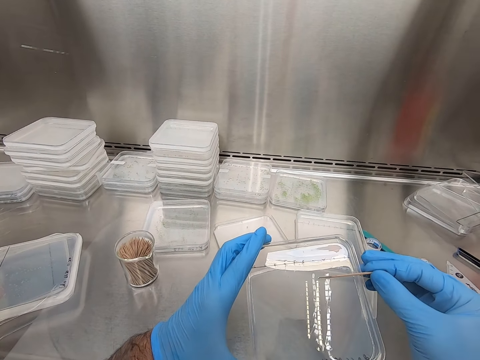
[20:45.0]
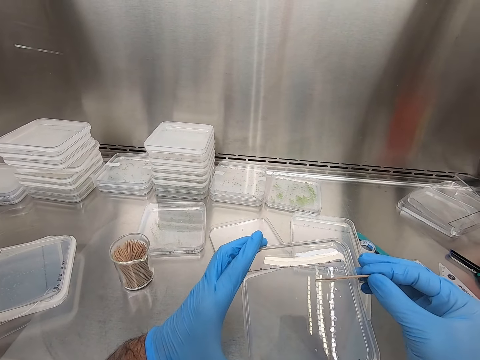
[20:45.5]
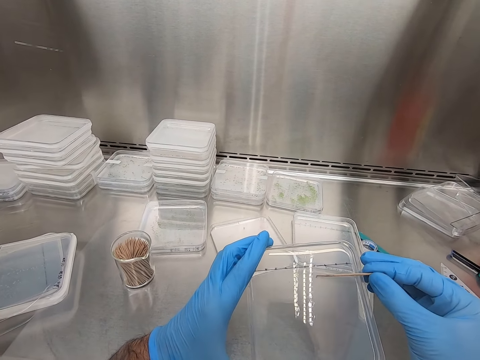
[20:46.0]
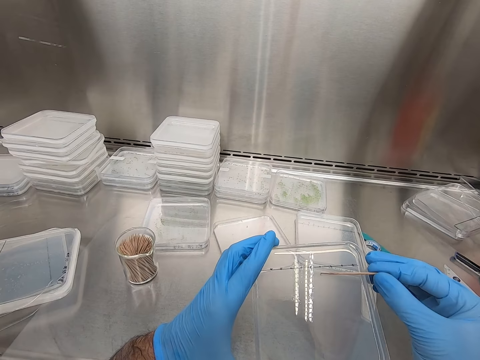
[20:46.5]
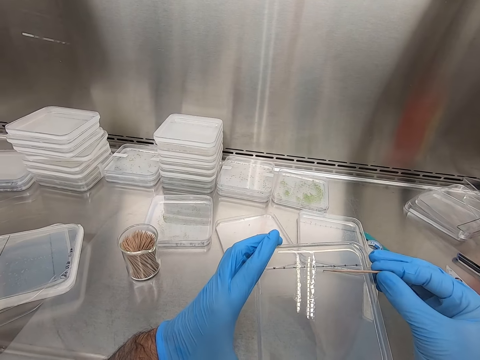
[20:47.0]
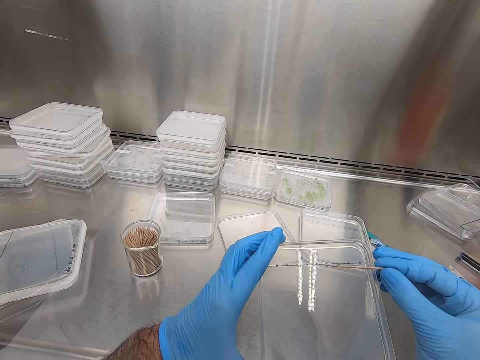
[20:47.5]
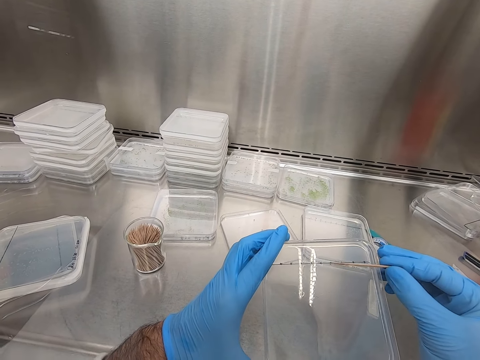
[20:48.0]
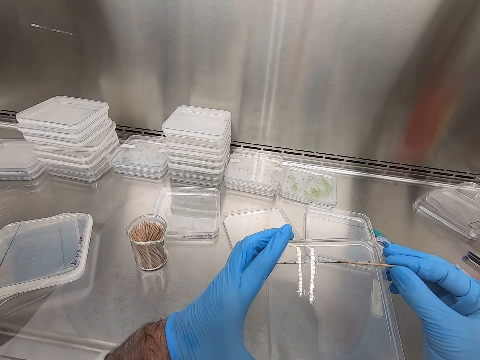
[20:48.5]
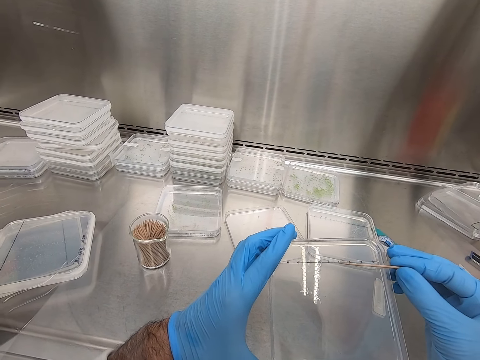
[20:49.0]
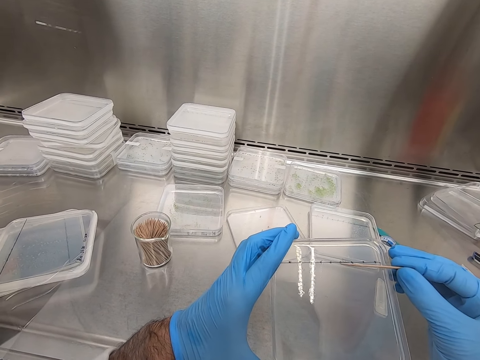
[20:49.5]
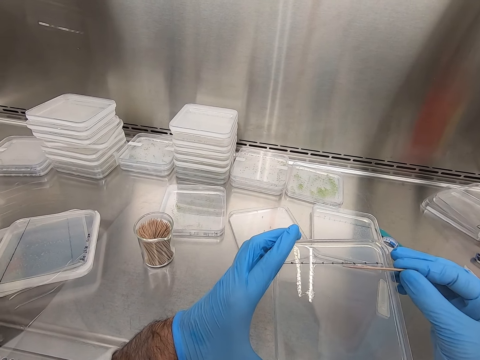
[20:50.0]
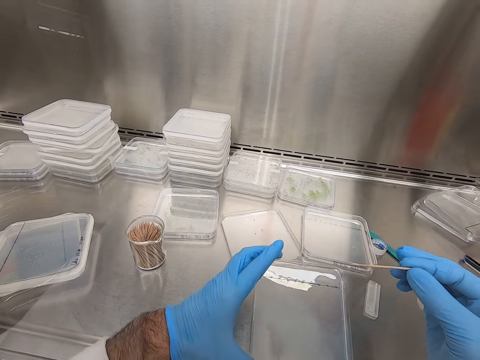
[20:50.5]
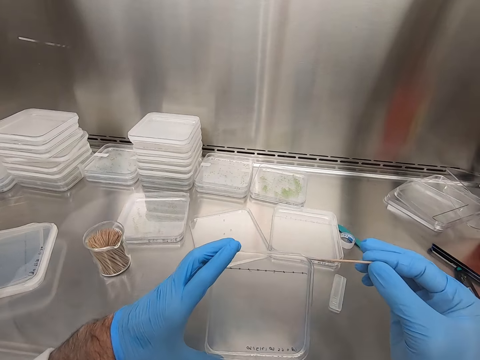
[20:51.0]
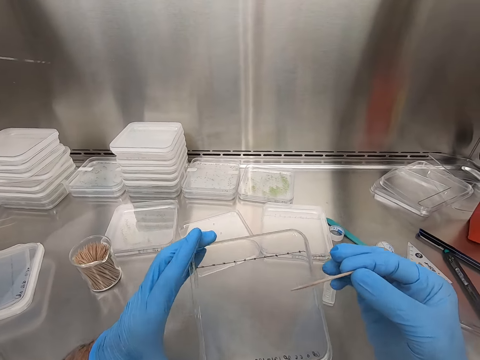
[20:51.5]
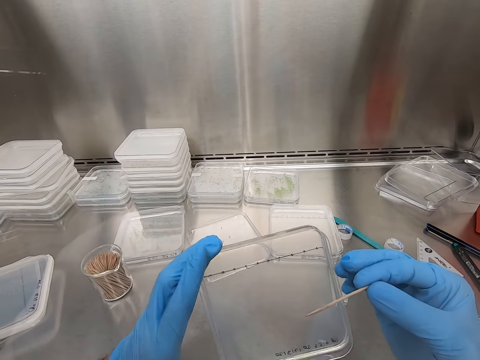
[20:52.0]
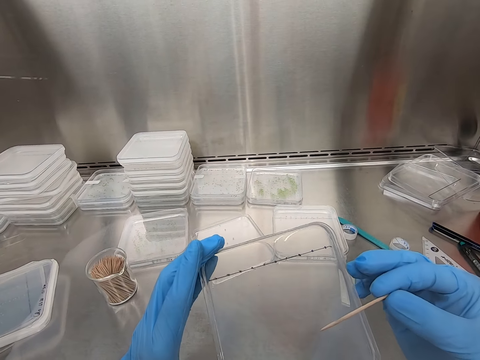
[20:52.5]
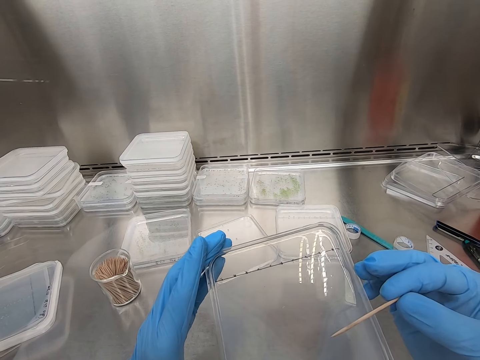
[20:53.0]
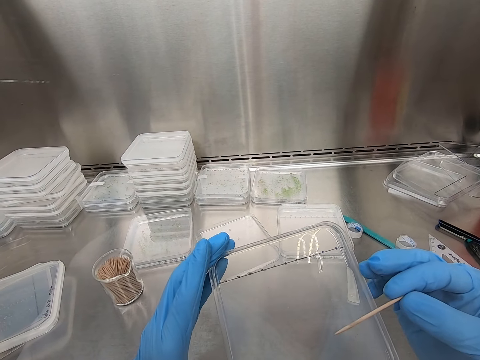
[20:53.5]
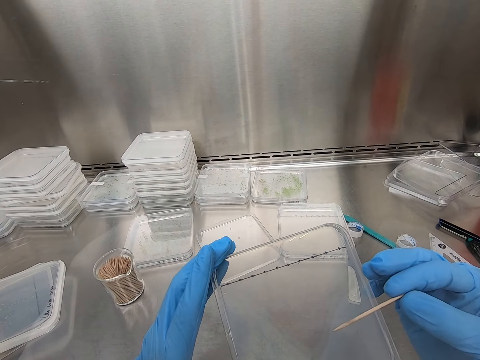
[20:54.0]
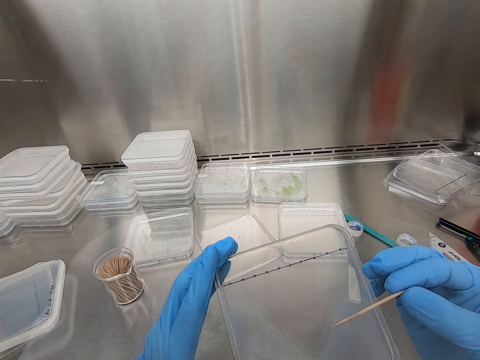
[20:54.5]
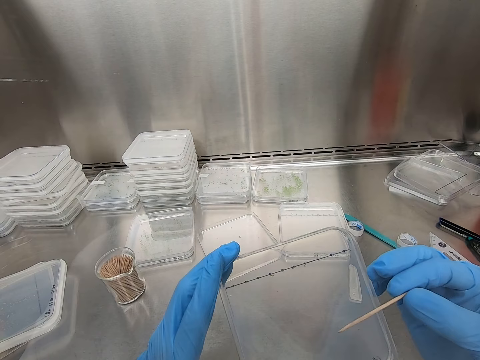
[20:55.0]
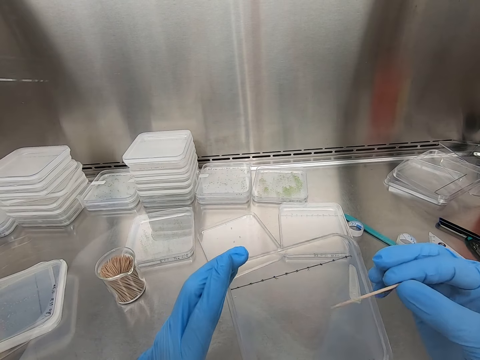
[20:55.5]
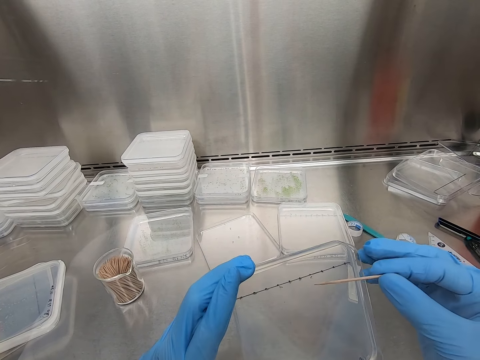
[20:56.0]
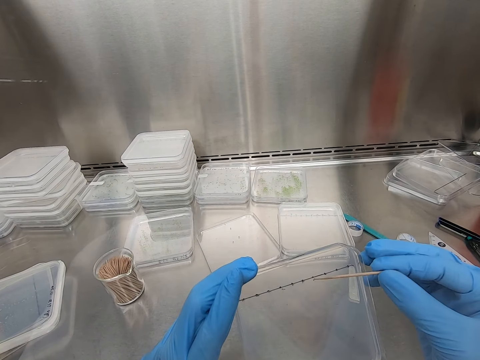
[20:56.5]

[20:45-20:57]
The camera wearer moves the specimen in the container with the toothpick. They tilt the container.

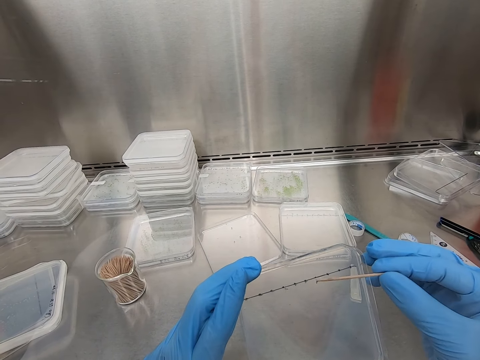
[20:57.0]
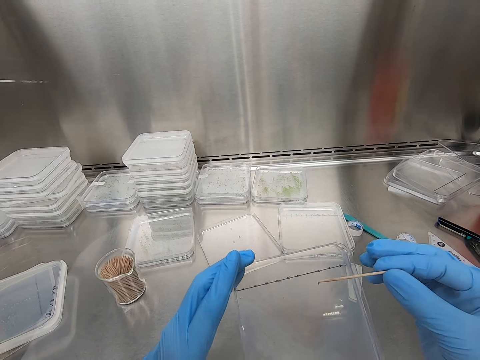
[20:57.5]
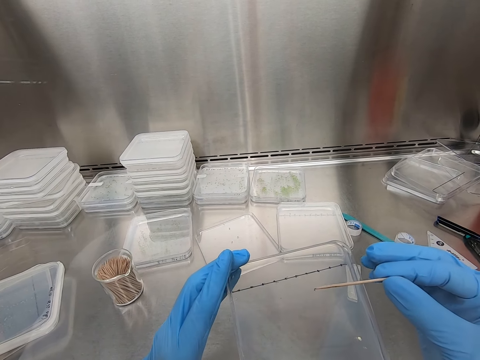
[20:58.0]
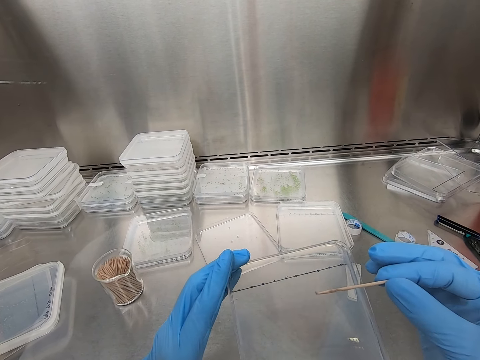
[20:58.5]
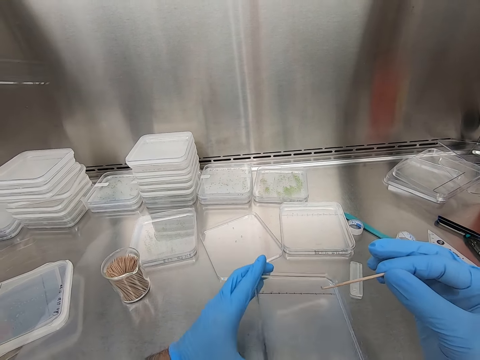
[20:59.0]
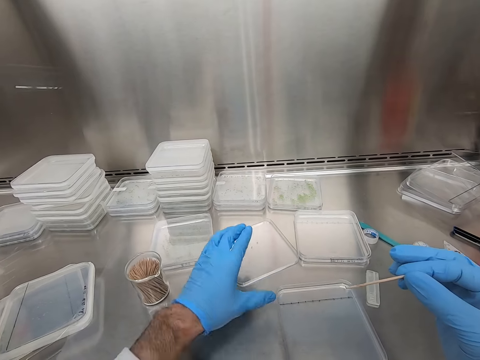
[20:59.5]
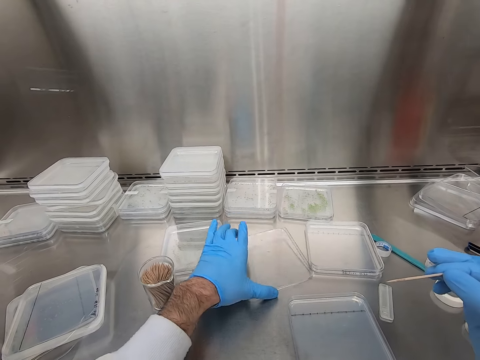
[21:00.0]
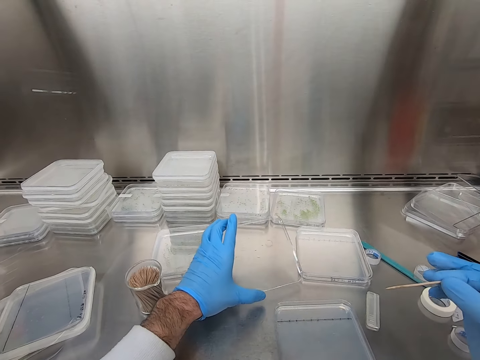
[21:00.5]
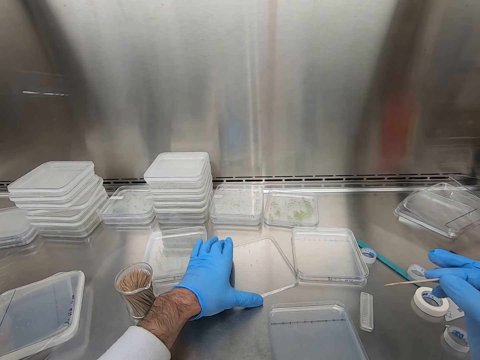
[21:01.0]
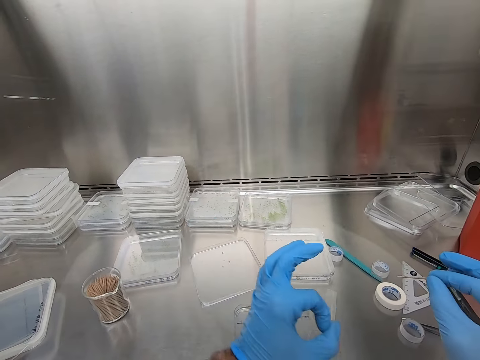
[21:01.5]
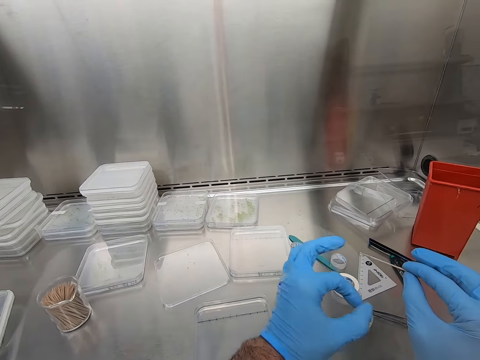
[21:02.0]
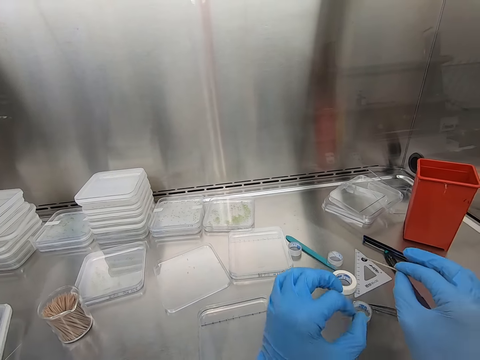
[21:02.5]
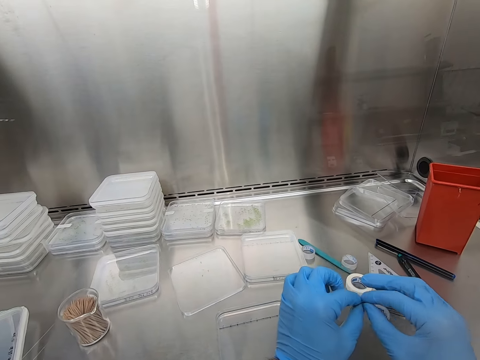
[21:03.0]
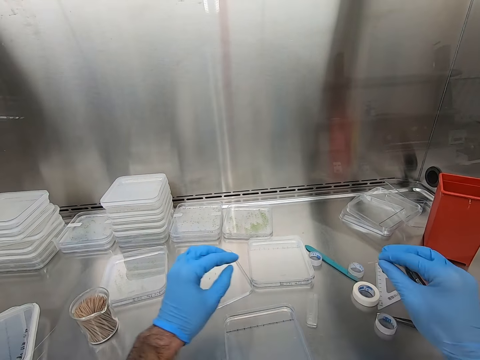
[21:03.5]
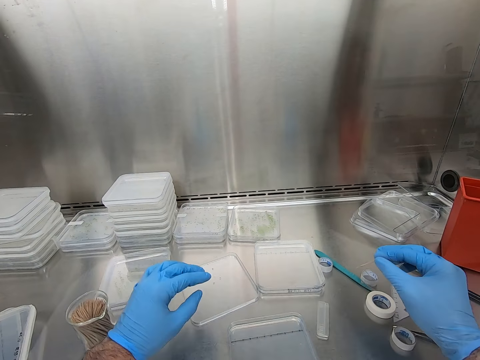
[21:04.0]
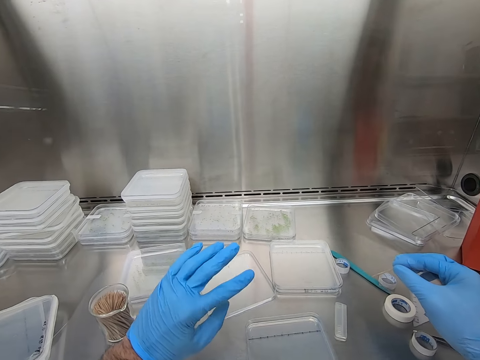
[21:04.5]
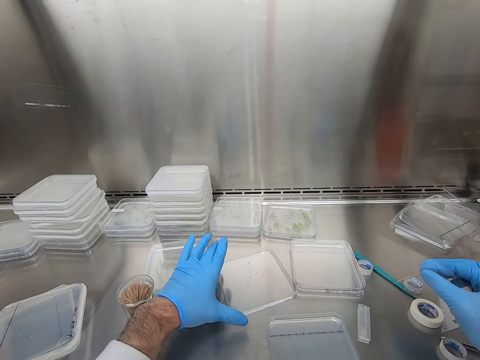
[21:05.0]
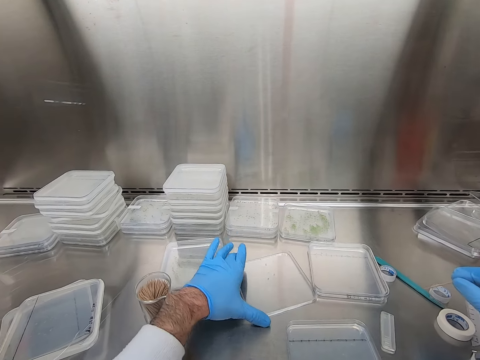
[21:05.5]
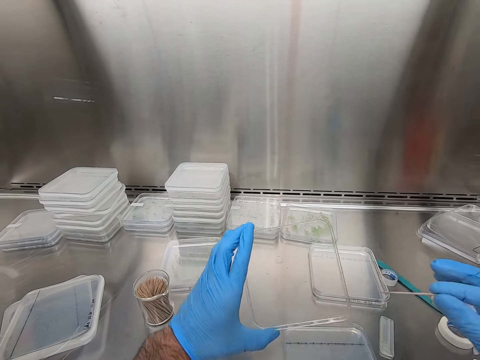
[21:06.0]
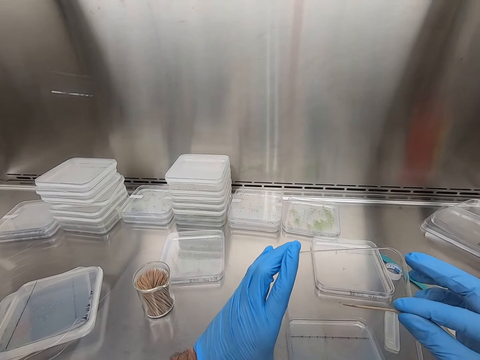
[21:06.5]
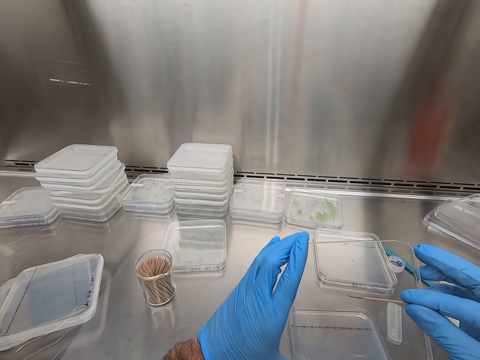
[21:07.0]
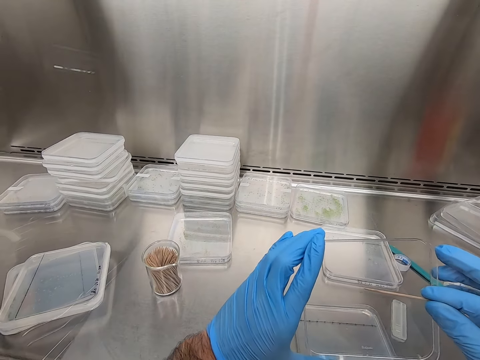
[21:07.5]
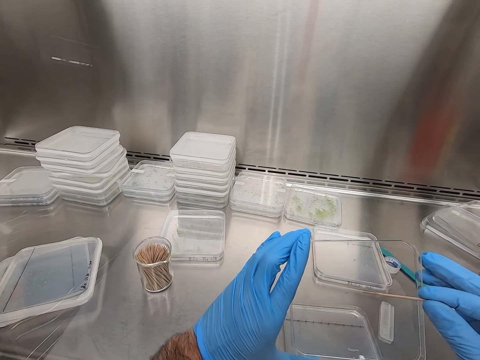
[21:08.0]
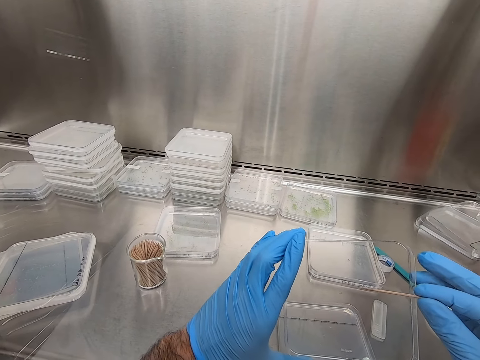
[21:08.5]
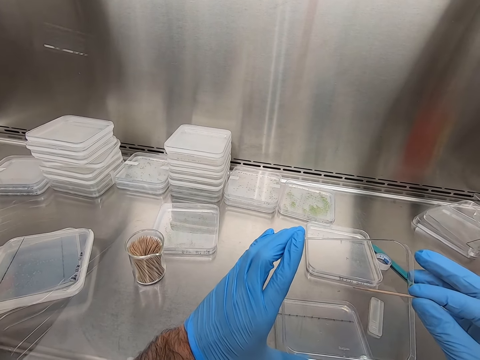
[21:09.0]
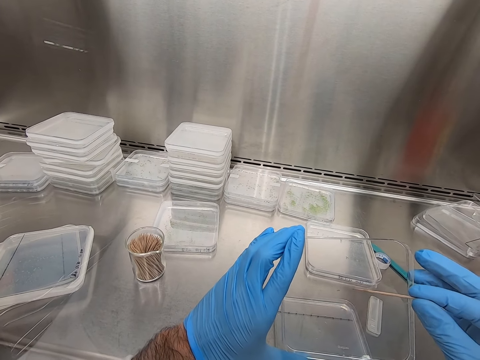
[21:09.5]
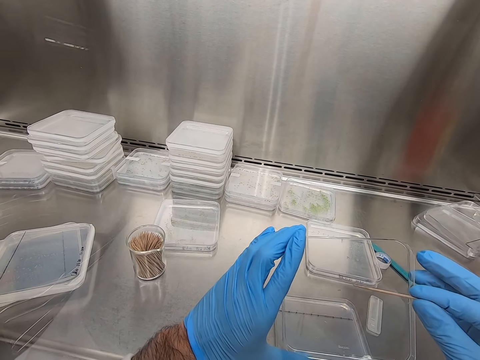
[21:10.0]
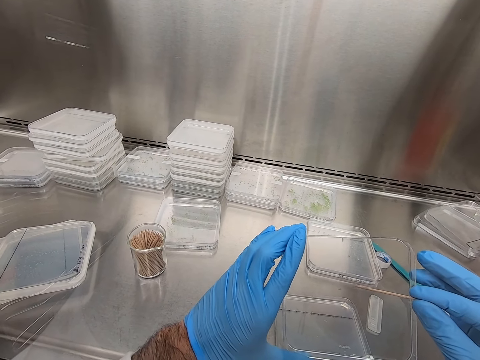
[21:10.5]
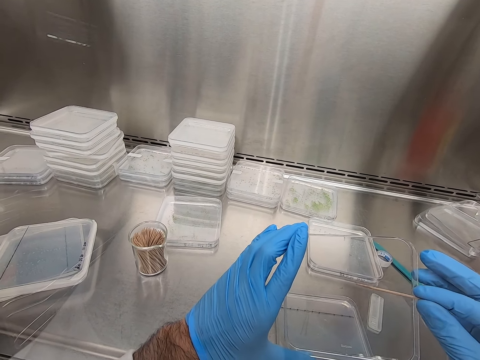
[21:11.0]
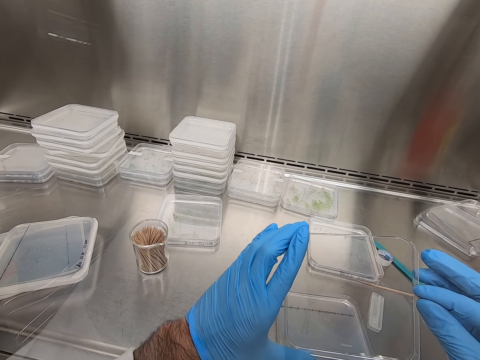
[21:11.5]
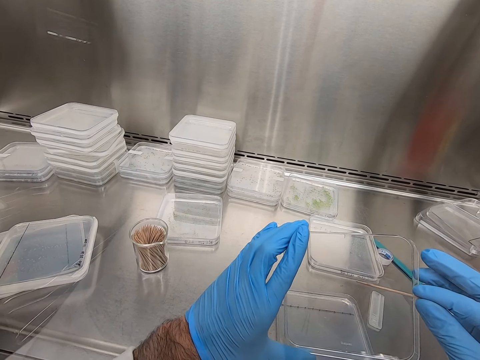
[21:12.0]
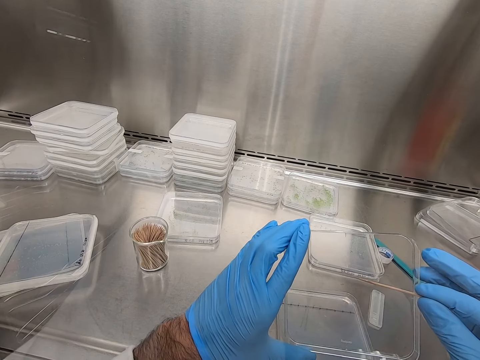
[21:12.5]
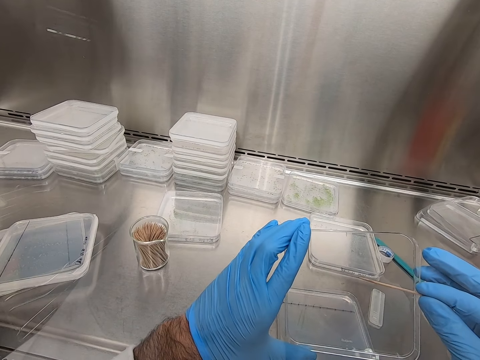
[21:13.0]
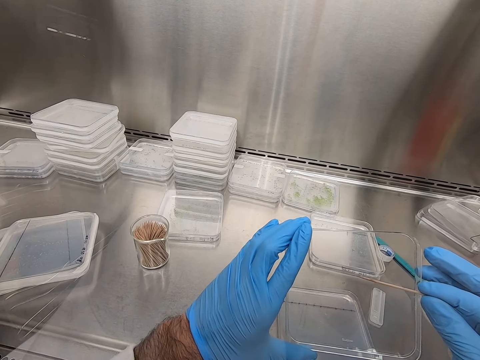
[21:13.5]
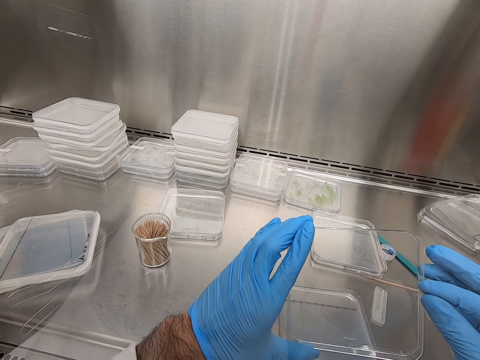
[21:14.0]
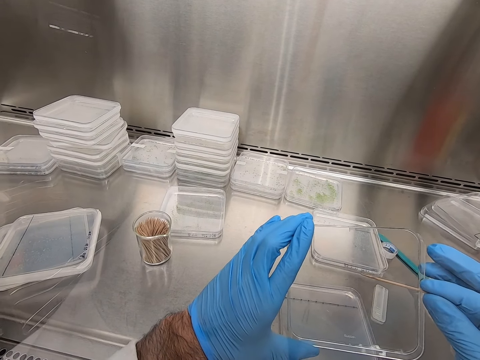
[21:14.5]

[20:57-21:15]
The camera wearer puts down the containers. He holds the container, picks up a container and puts down the container. He hits the toothpick with his finger. He holds the toothpick with both hands. He touches the toothpick. He picks up the container. He holds the container. He moves the specimen in the container.
